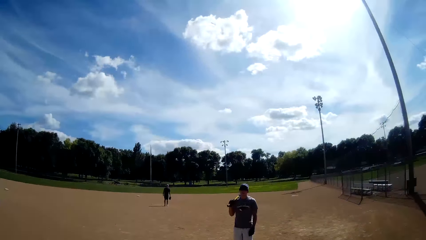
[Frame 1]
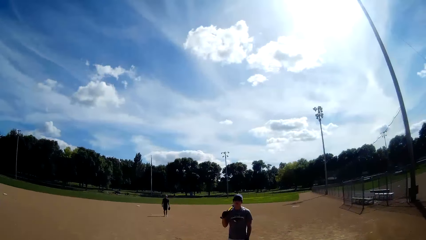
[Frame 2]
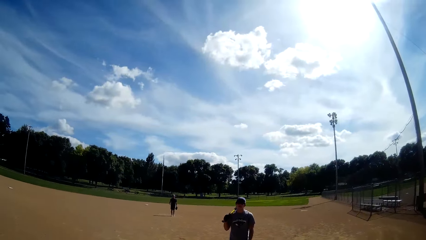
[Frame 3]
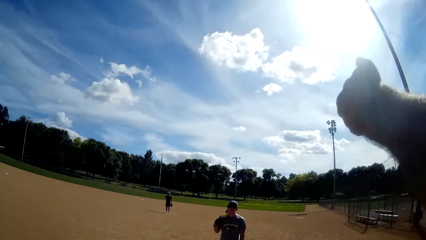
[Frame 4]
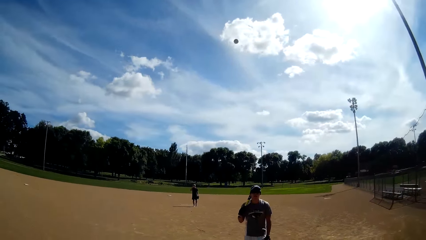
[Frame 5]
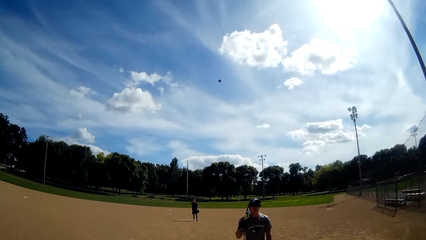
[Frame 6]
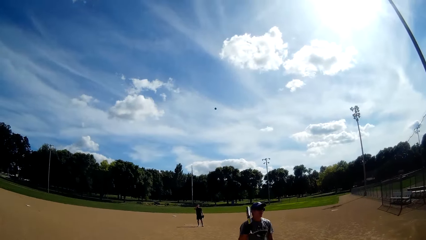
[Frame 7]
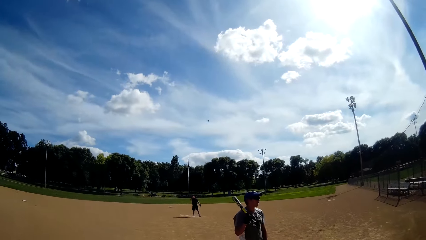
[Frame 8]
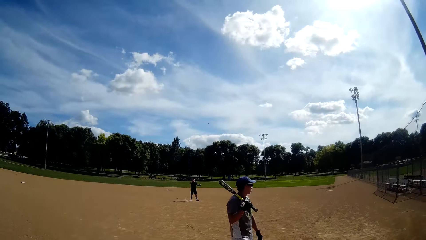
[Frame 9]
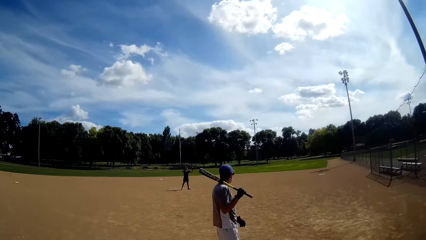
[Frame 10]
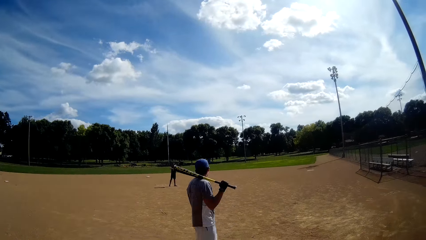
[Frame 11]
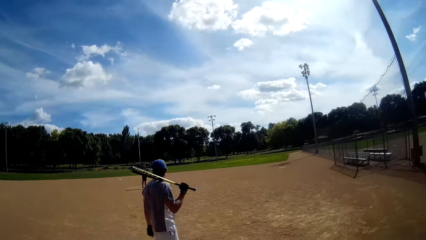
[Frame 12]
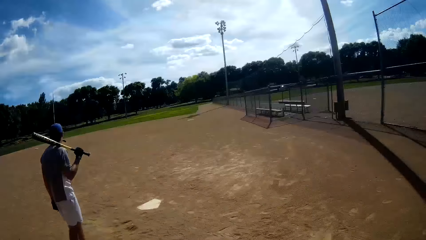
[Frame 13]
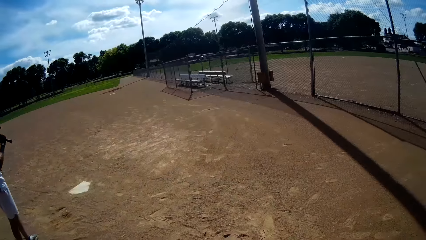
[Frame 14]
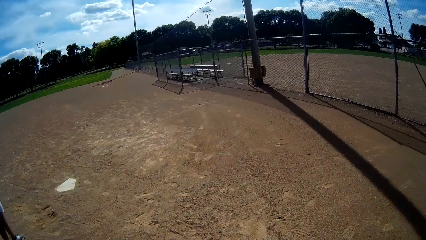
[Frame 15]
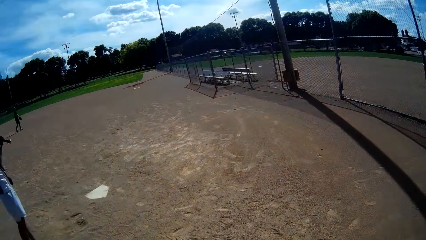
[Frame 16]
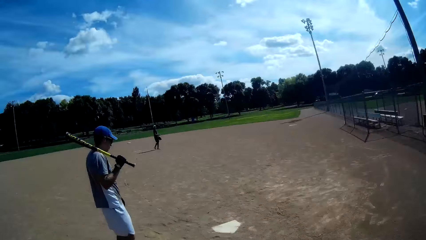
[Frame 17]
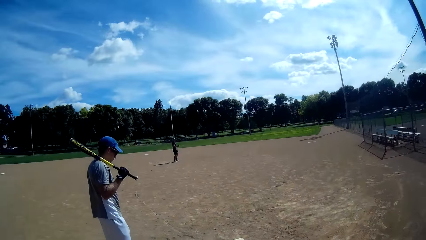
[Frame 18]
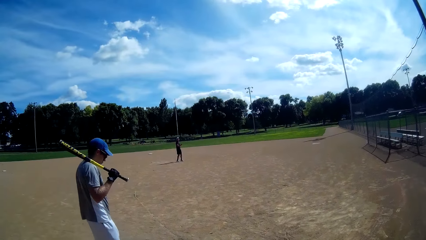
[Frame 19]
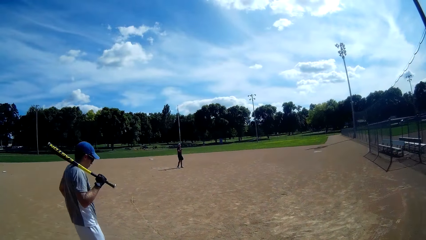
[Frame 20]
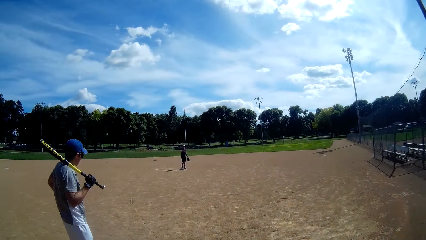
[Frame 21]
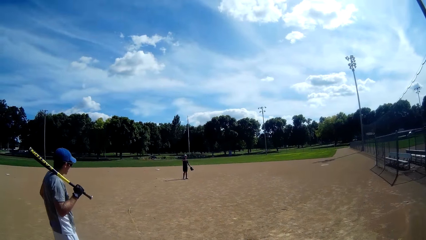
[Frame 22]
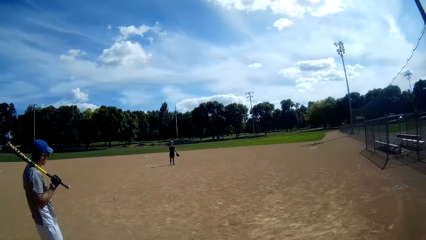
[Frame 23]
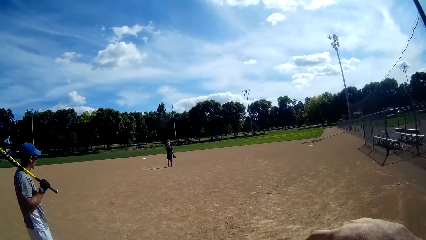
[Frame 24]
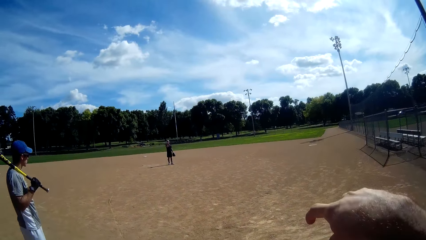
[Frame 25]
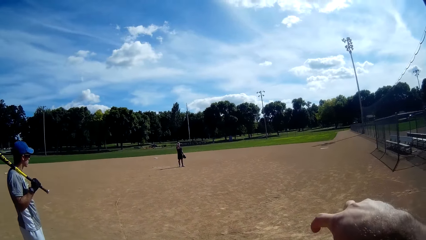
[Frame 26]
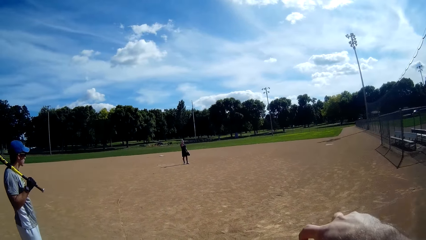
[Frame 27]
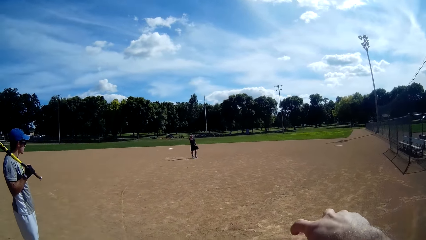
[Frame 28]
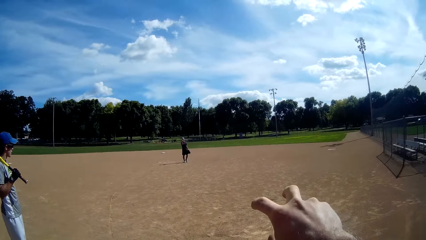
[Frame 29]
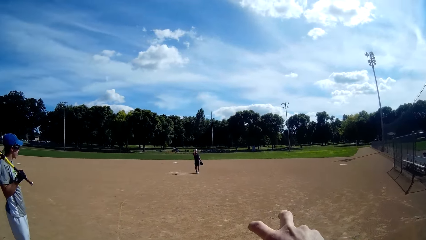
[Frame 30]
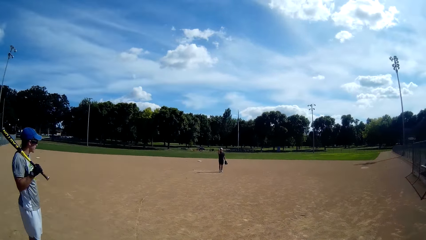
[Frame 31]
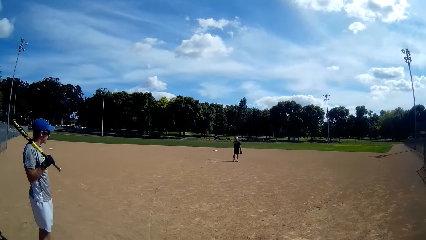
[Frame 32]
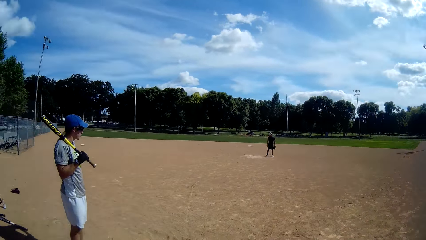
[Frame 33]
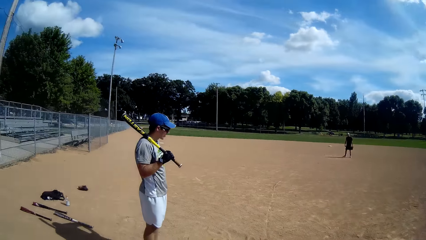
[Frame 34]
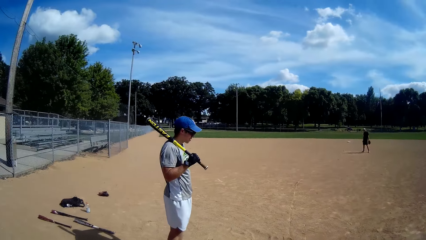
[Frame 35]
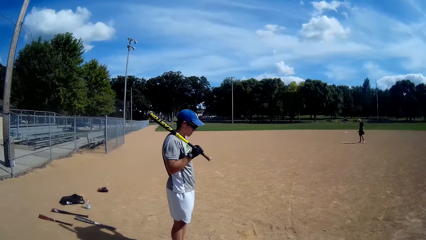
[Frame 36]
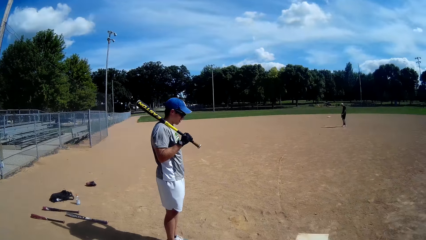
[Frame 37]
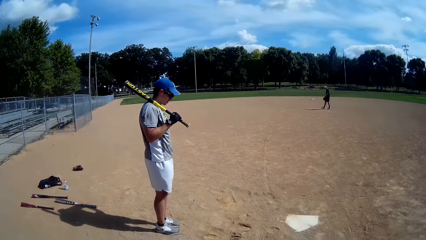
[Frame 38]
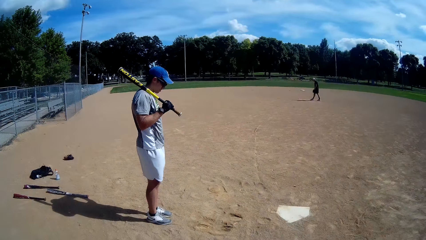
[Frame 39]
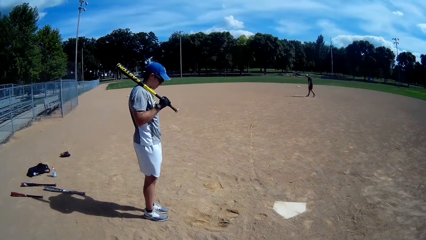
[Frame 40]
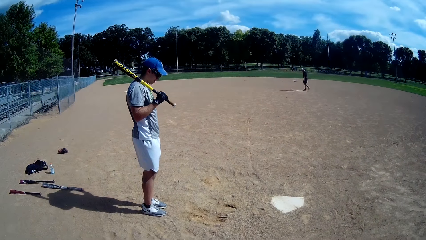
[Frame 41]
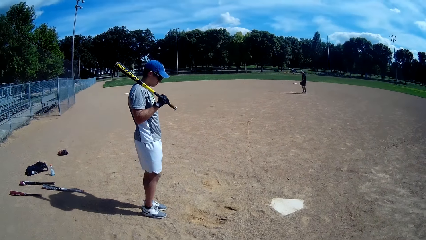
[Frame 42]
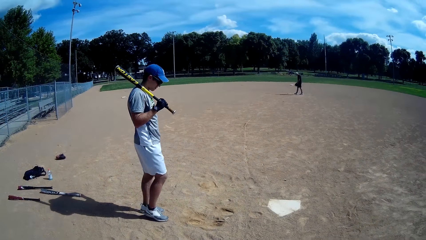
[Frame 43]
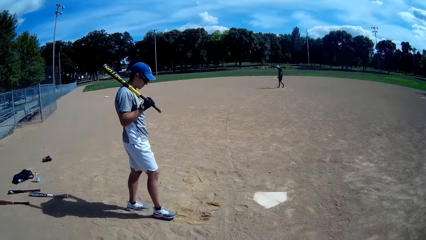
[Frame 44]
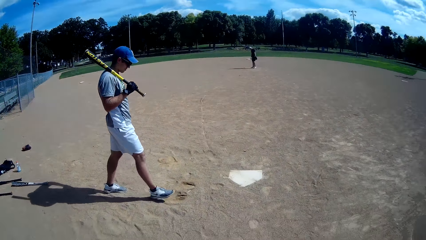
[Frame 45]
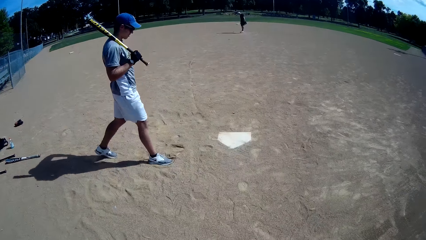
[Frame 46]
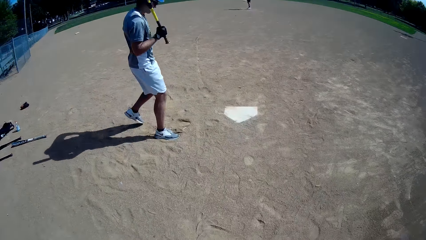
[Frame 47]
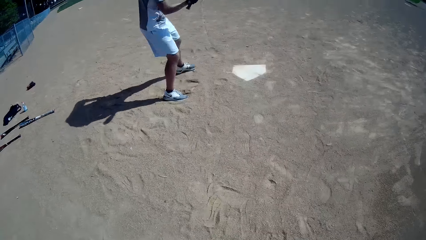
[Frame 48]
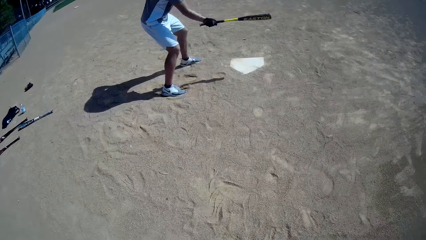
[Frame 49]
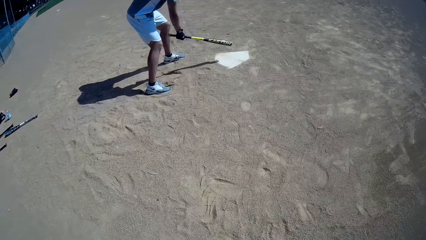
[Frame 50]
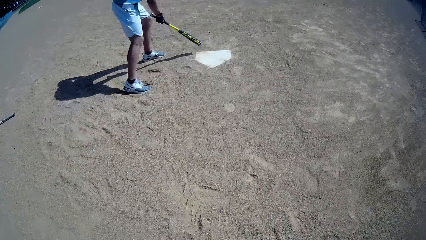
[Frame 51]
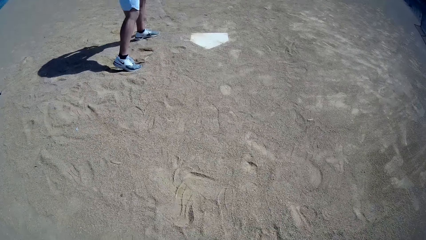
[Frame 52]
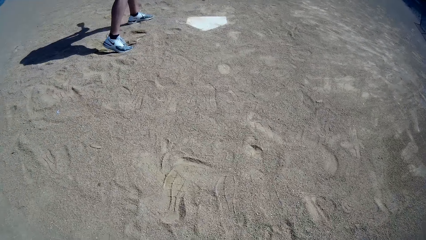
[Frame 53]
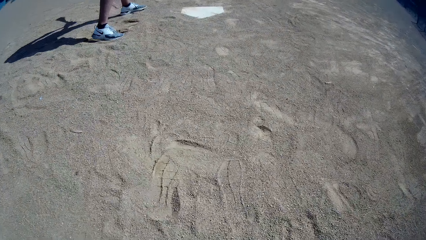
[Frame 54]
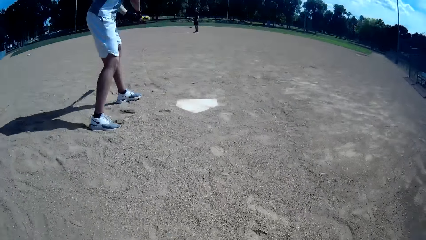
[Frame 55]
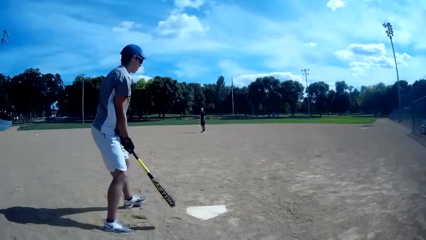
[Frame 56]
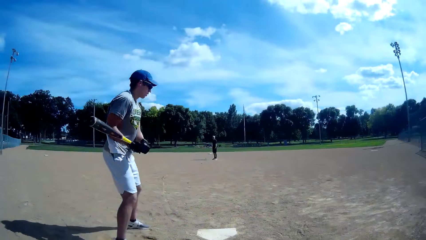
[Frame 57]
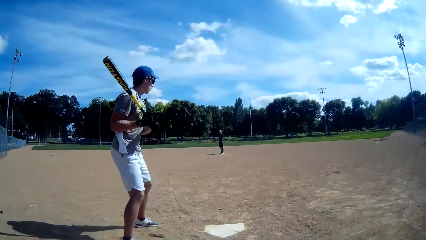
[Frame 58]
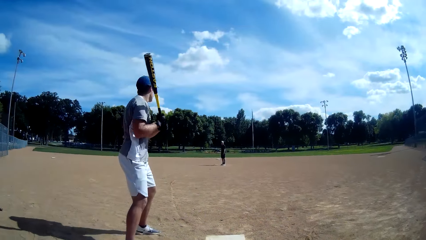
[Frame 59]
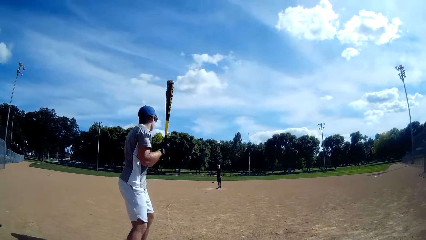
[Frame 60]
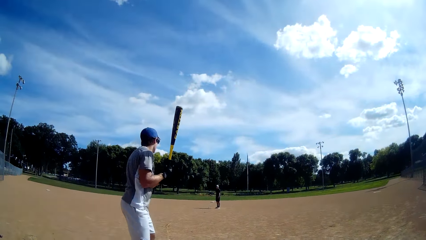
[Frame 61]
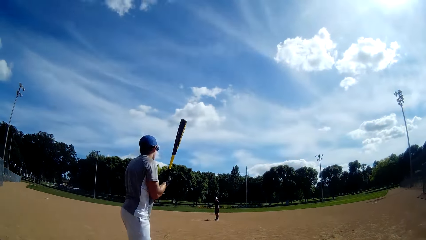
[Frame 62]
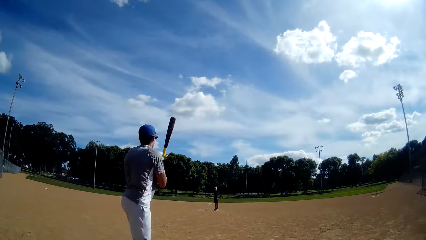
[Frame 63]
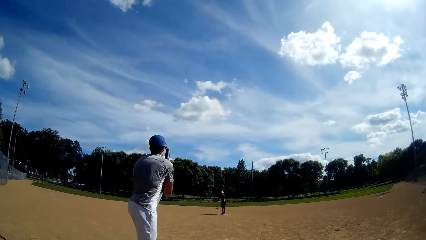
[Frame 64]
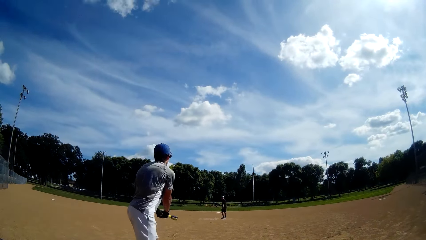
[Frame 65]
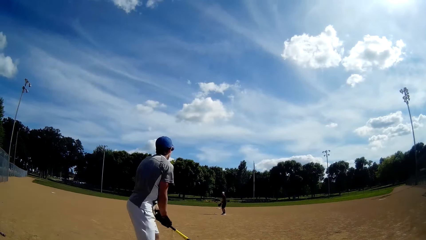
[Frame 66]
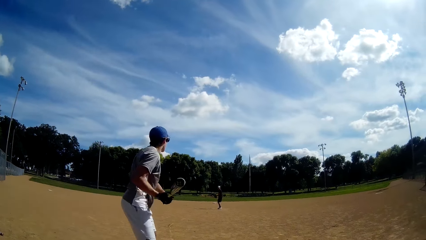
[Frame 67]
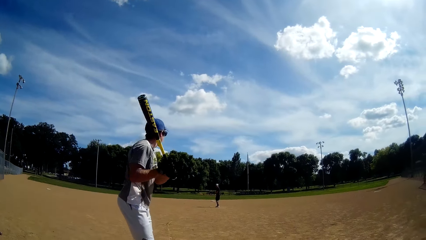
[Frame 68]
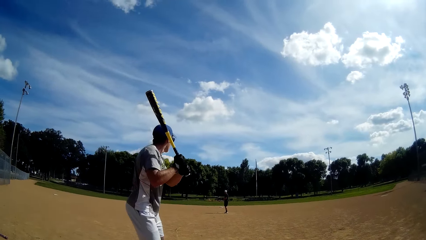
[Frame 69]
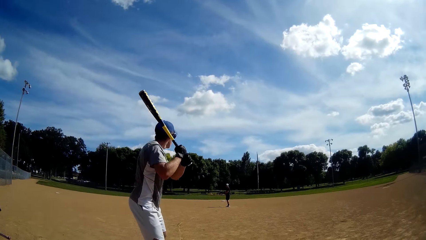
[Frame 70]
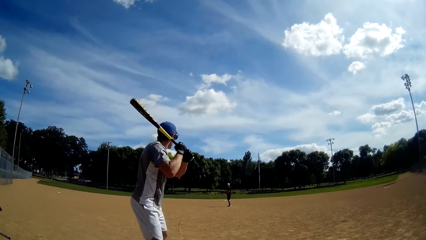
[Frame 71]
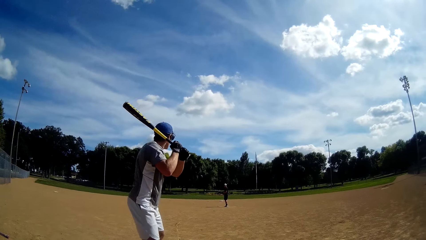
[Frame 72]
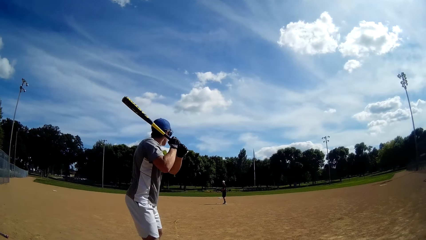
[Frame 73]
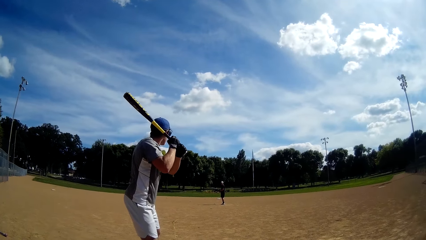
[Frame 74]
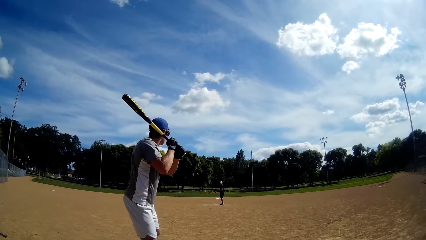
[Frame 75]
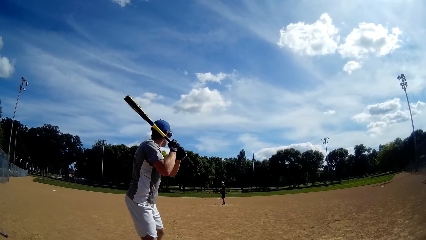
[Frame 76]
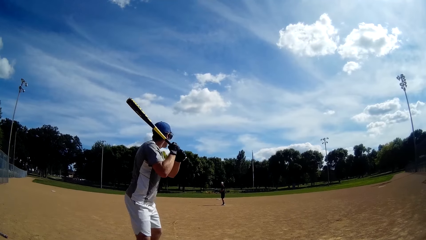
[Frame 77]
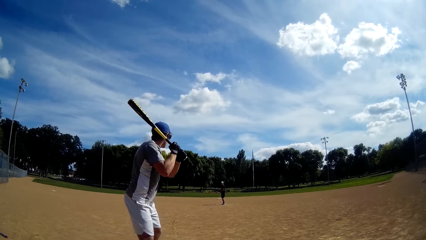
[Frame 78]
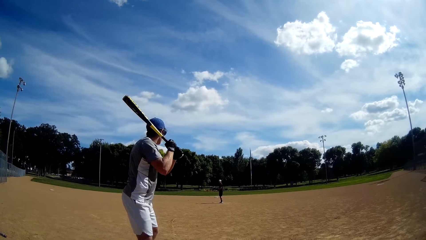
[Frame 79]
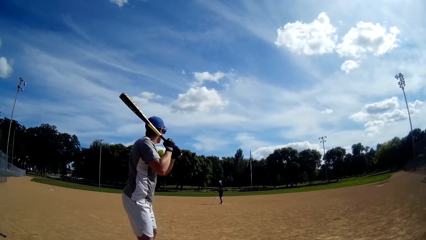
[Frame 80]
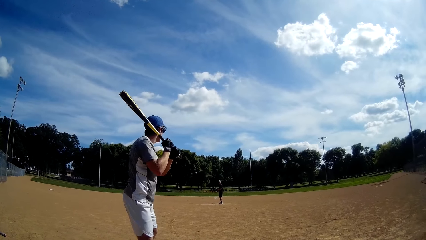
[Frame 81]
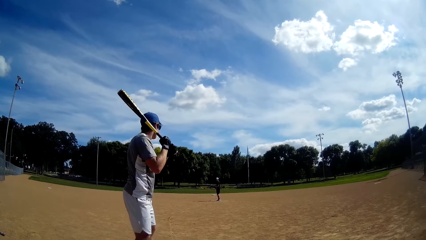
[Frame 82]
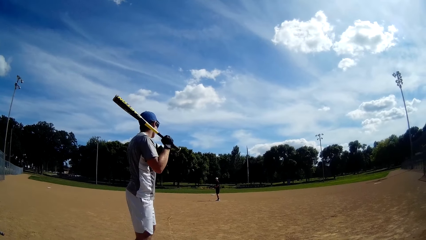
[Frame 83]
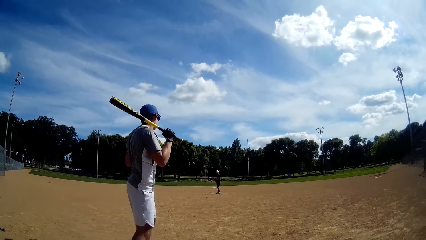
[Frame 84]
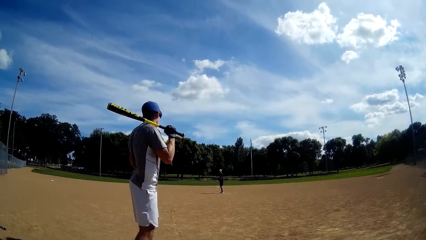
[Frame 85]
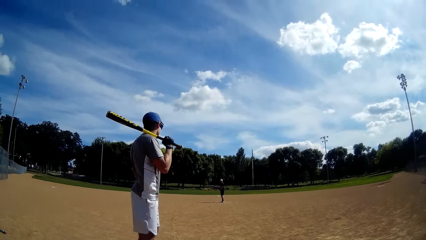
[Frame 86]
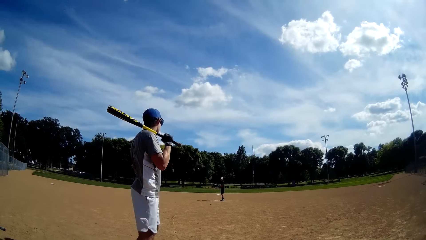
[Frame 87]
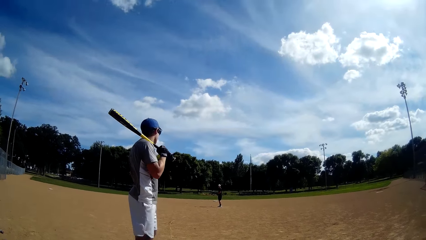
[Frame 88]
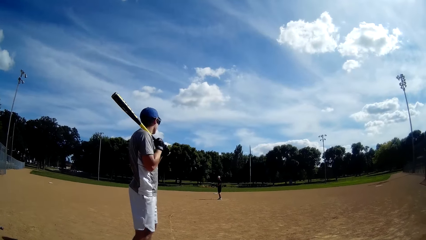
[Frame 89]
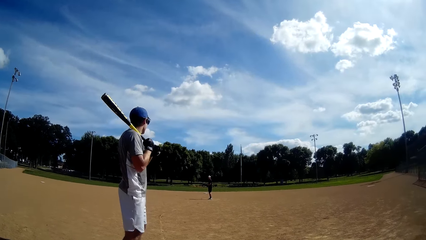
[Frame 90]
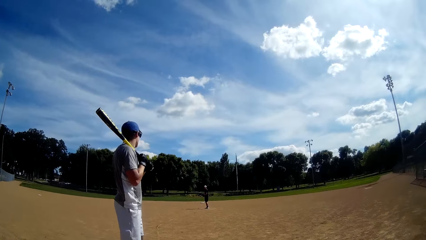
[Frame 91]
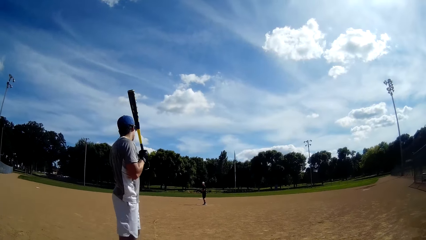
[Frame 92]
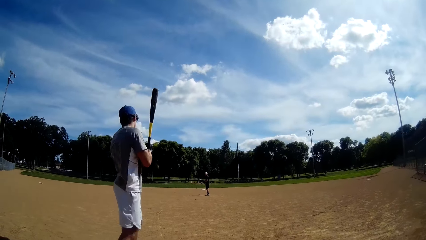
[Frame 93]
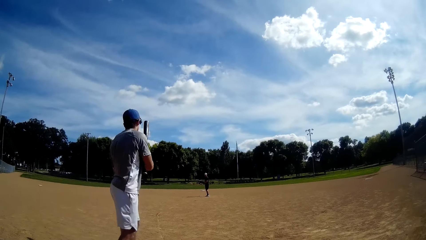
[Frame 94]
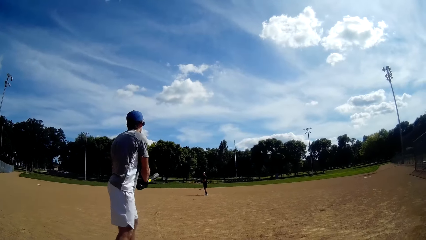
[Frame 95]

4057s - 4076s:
A man holds the baseball bat on his shoulder. The camera wearer throws the baseball to another man. The other man catches the baseball with a baseball glove. The camera wearer walks on the field. The first man hits the ground with the baseball bat and rotates the baseball bat. The first man holds the baseball bat on his shoulder.
